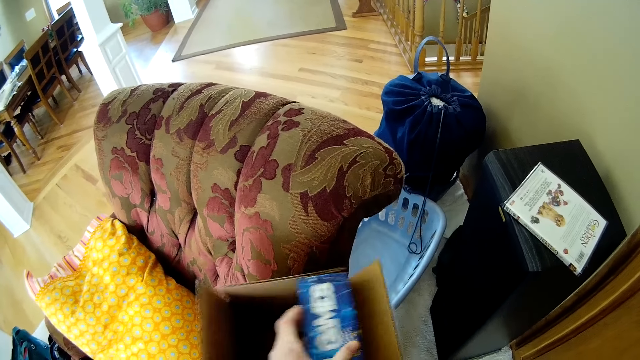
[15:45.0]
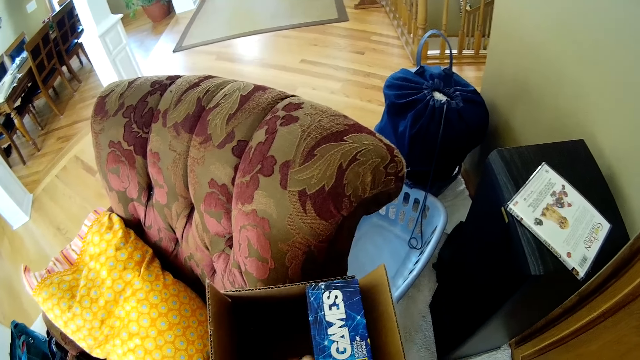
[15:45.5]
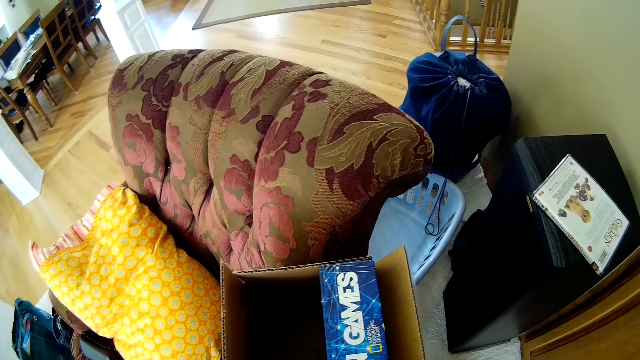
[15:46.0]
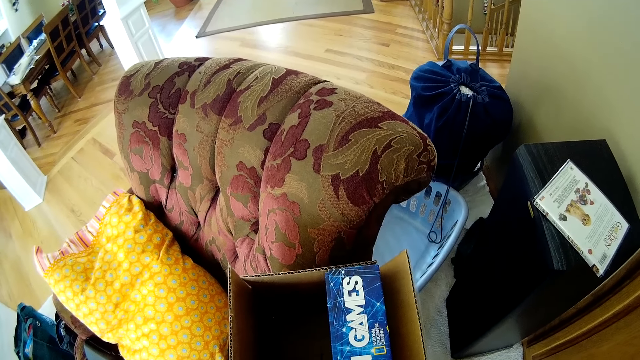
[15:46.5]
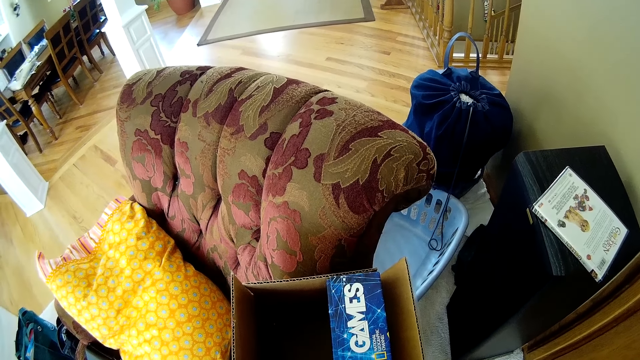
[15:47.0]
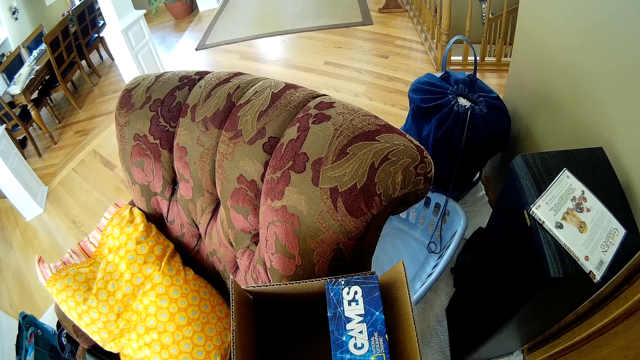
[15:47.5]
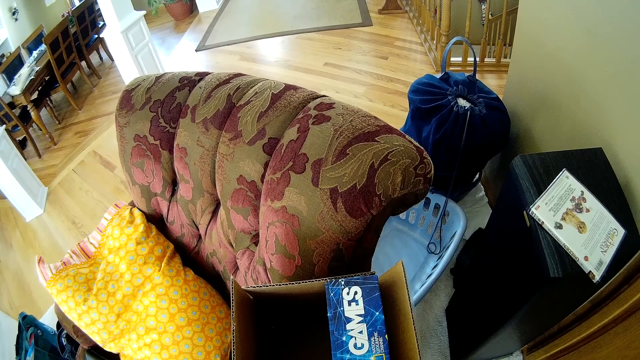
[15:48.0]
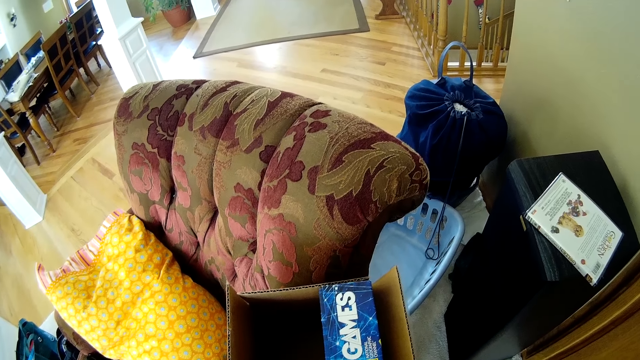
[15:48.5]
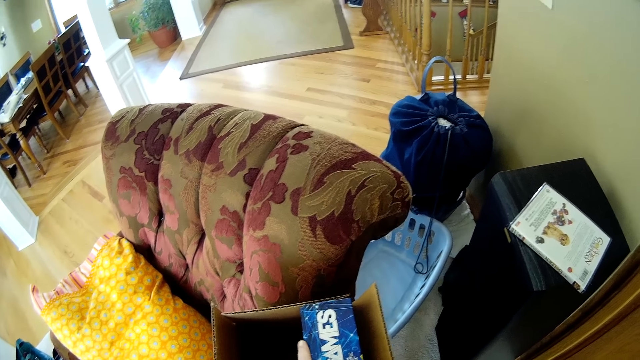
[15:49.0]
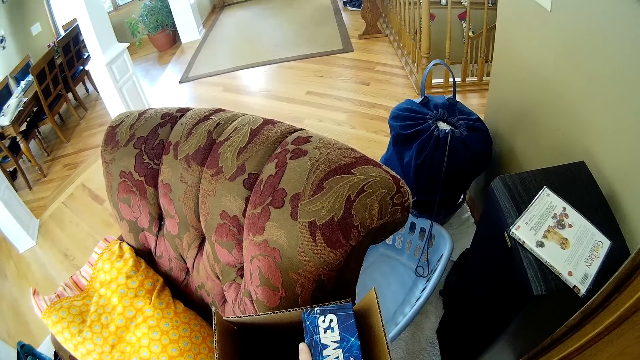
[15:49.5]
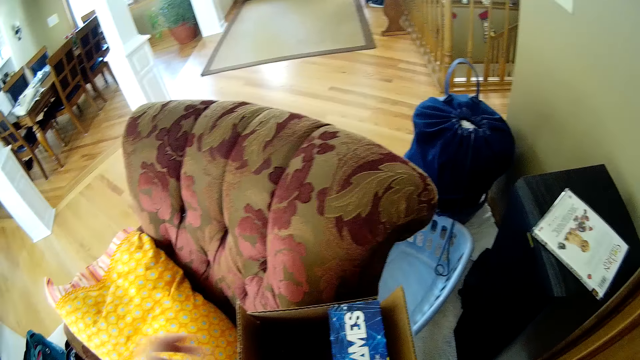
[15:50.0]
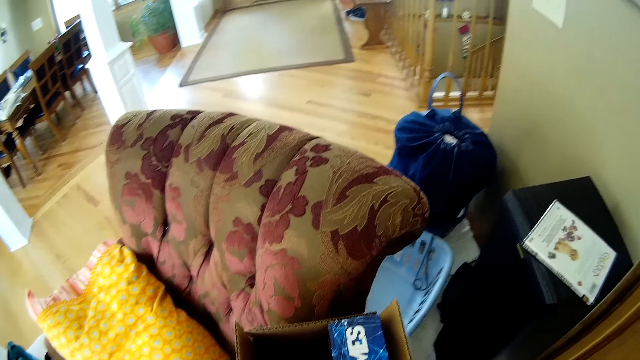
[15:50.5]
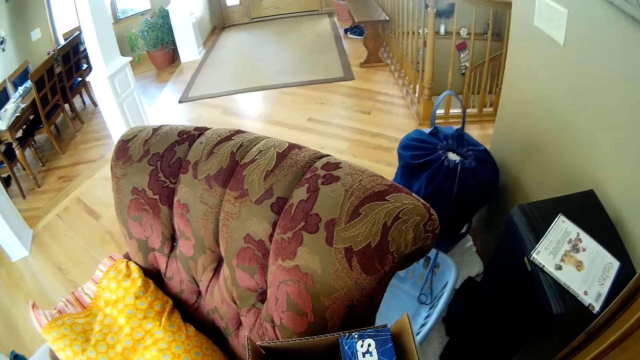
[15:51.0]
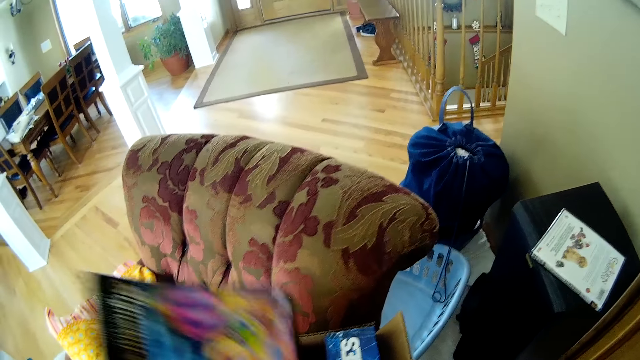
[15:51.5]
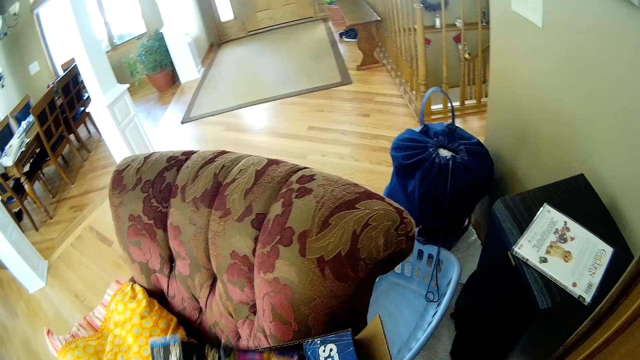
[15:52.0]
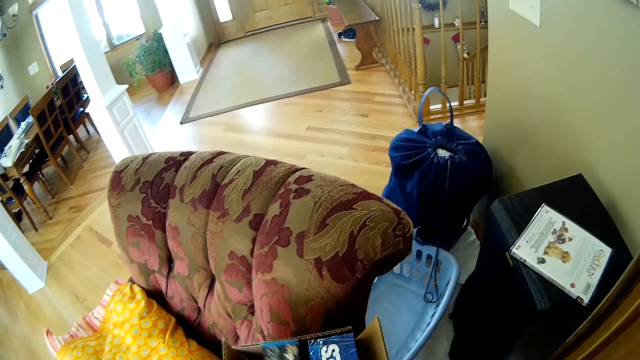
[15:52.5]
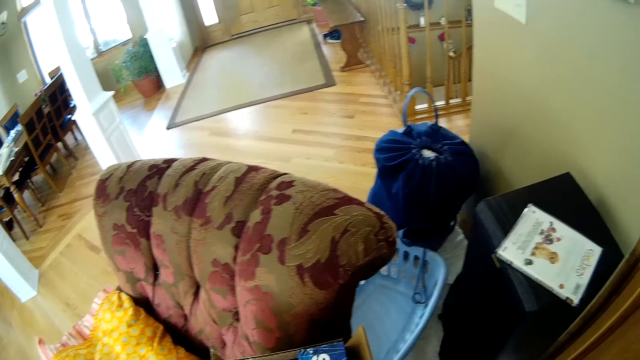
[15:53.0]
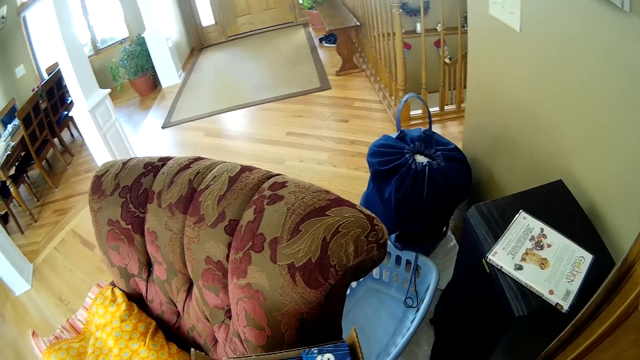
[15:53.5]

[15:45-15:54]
The camera wearer looks around. They move their hand. They put the game box into the brown box with their left hand. They take a book.

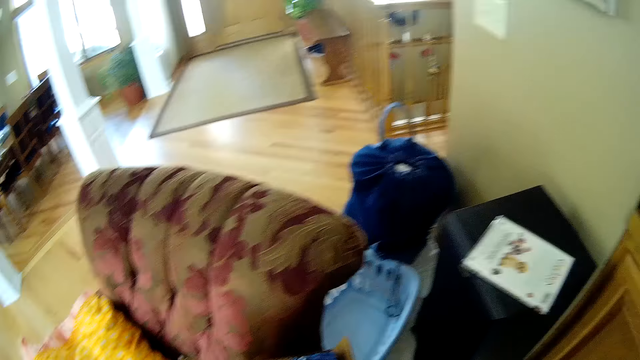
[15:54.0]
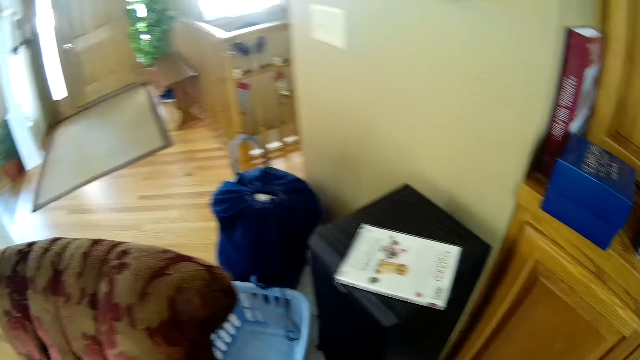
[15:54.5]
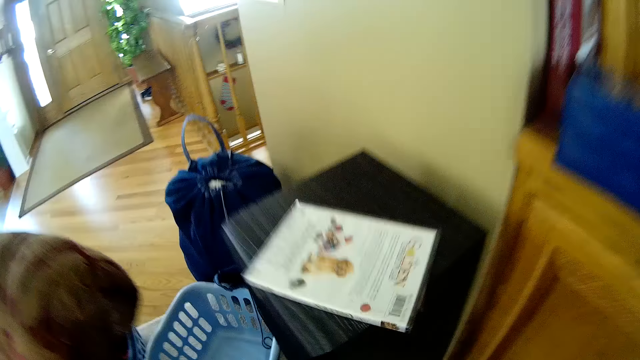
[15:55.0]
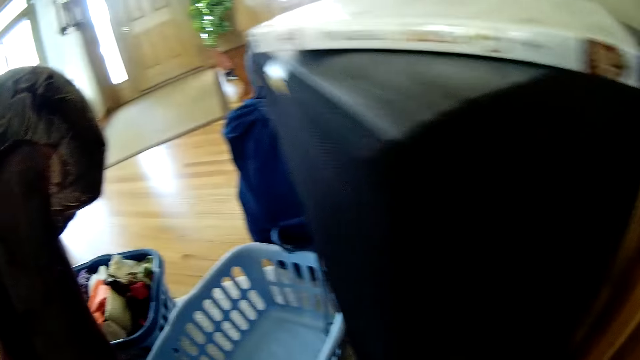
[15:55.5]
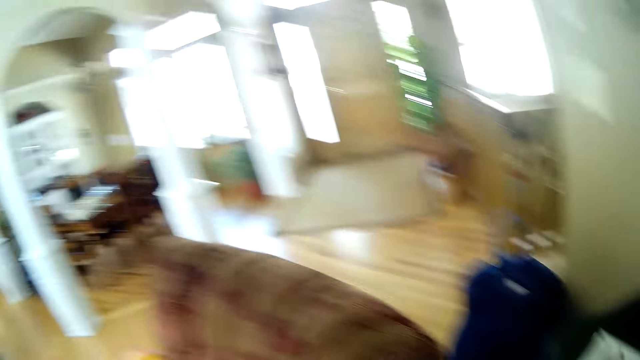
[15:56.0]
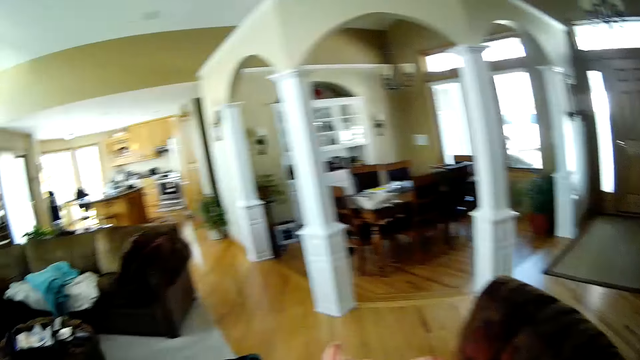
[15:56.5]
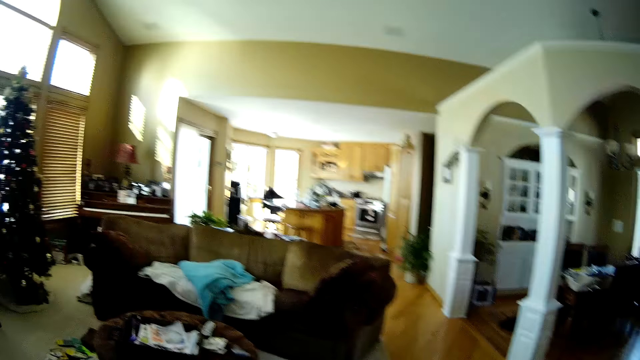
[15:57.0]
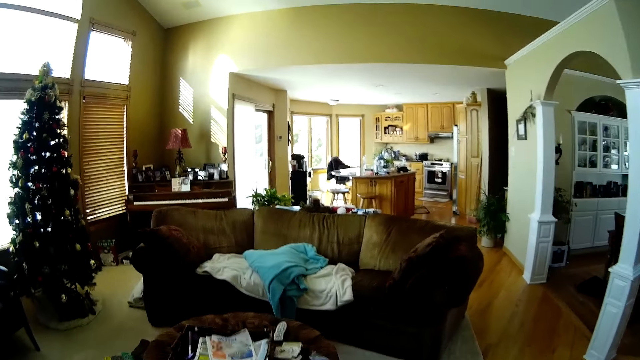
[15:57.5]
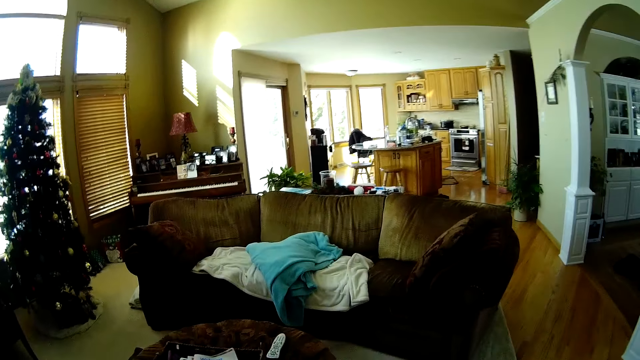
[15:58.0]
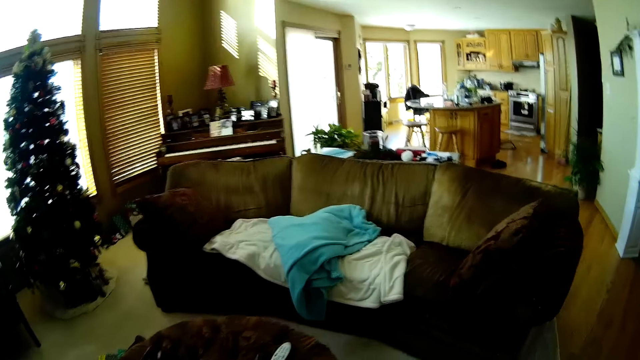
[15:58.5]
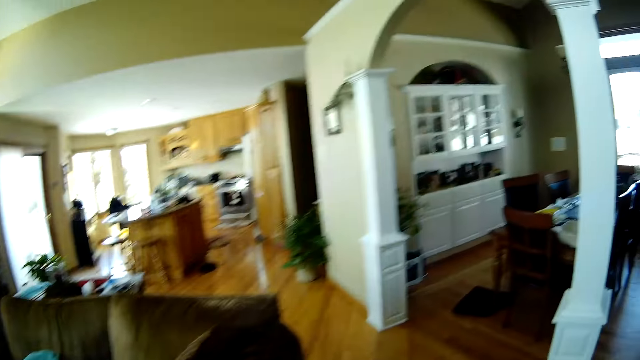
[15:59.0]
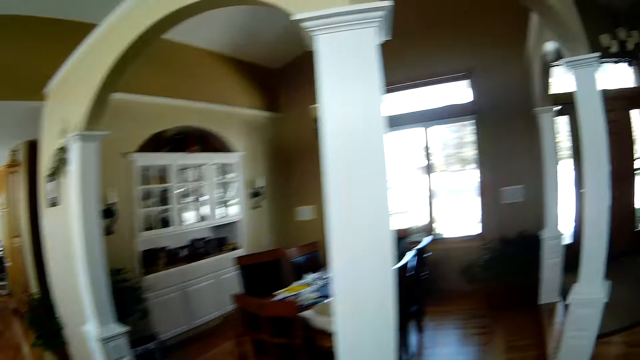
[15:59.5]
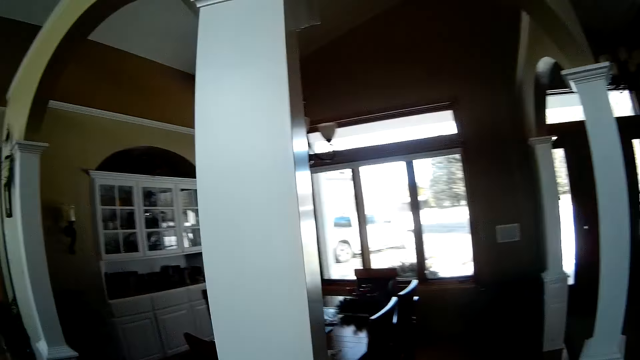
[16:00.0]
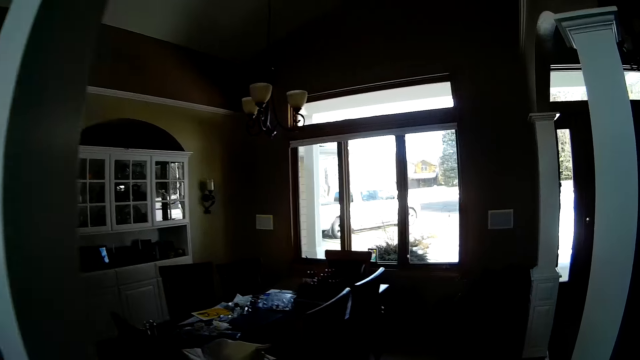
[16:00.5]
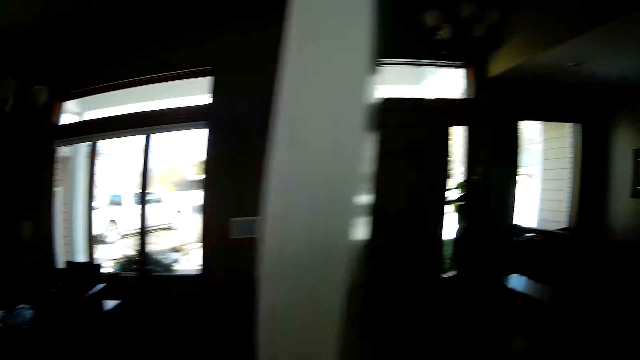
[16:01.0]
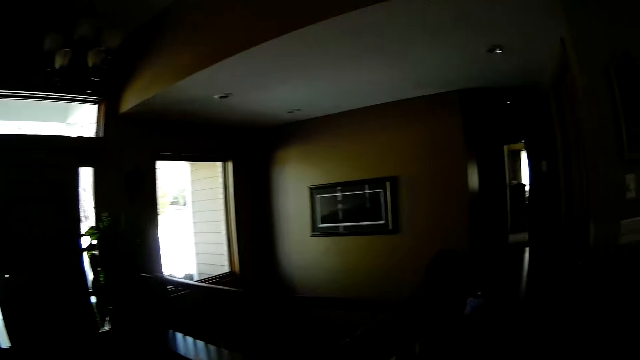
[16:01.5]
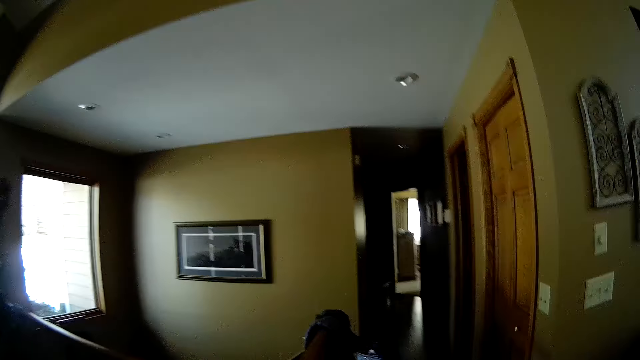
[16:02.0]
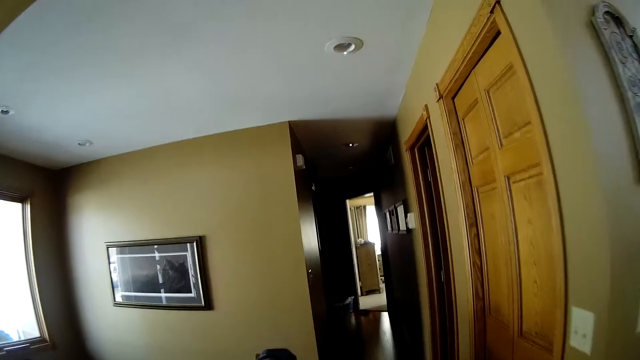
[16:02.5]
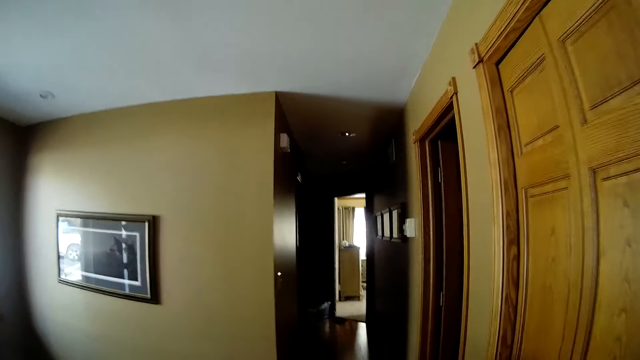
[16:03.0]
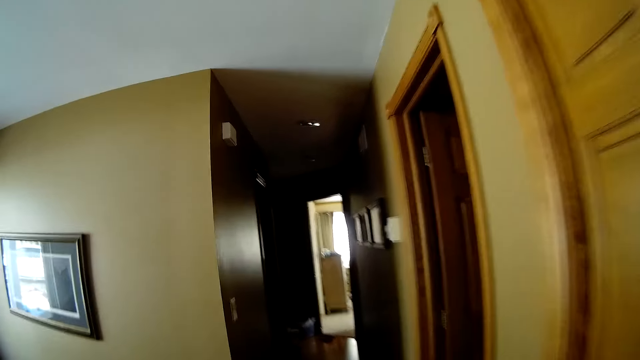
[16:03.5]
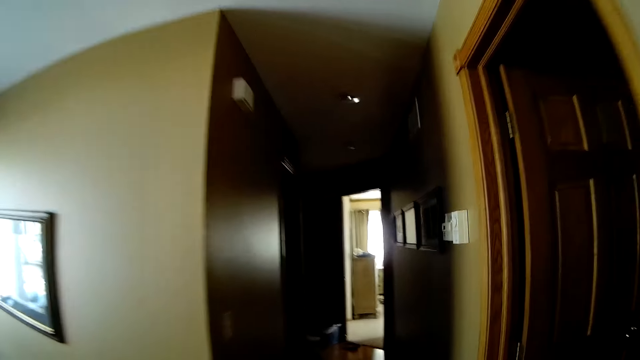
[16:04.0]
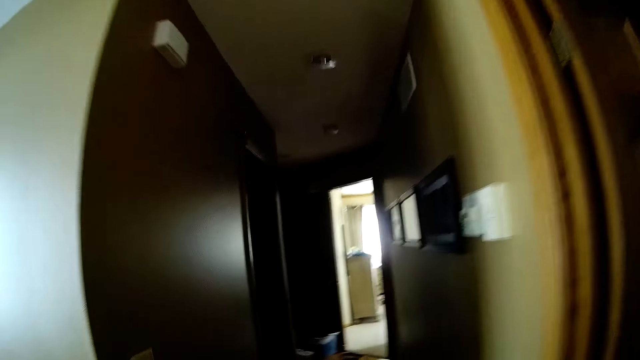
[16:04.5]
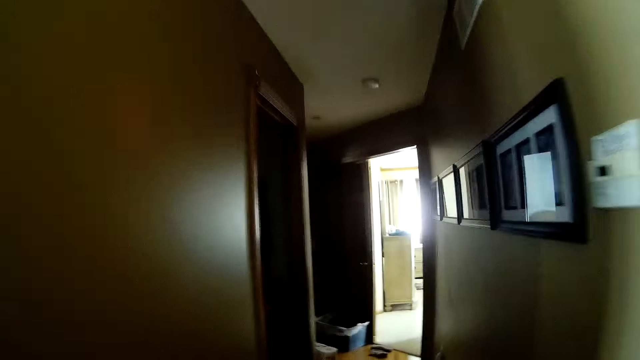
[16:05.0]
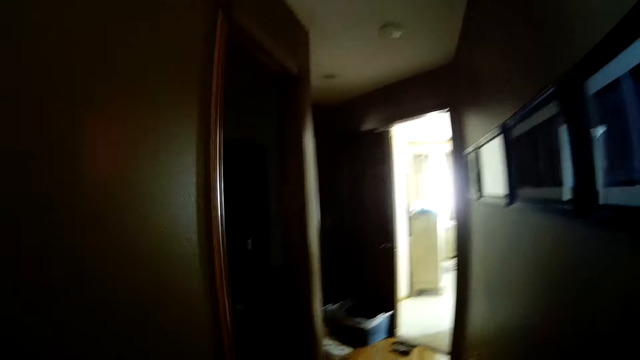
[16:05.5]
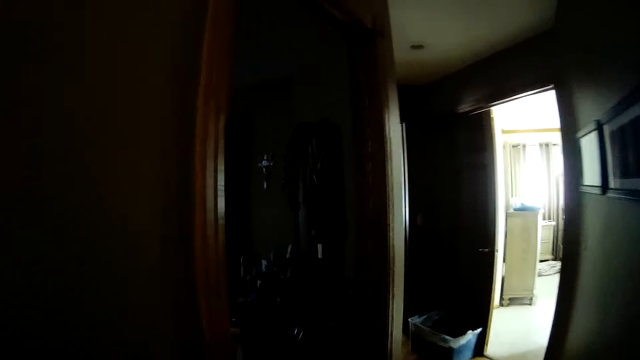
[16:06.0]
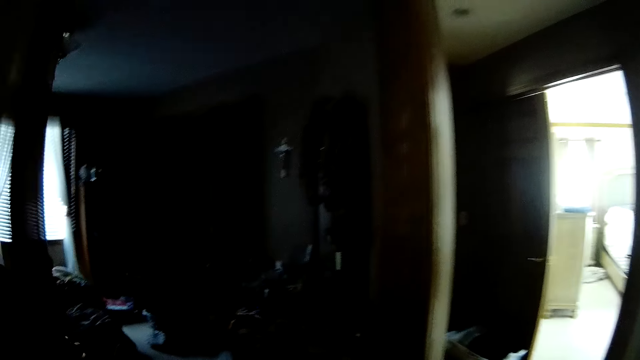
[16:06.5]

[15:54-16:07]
The camera wearer looks around. They move from the living room into a bedroom. They walk around.
